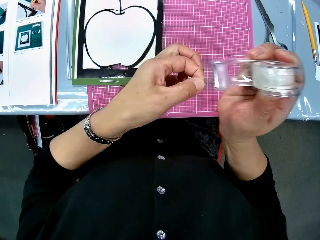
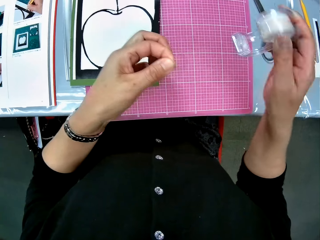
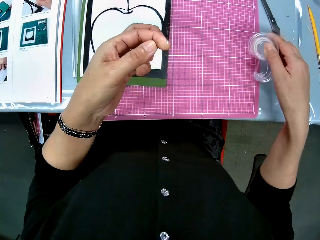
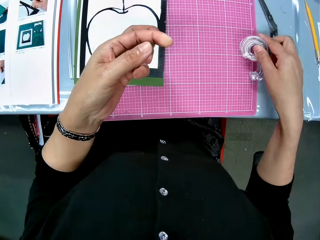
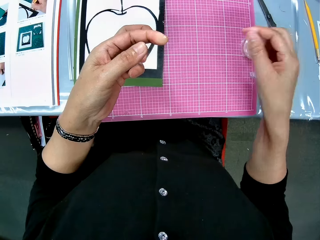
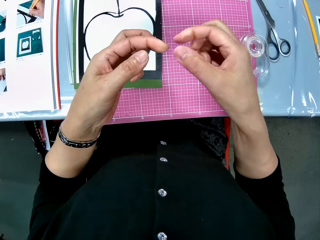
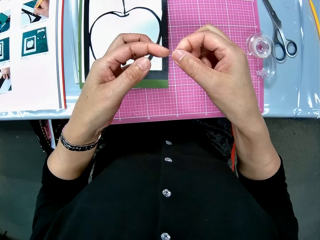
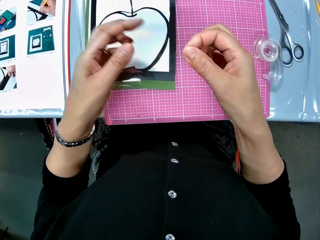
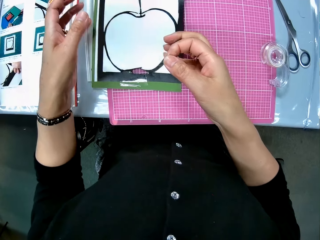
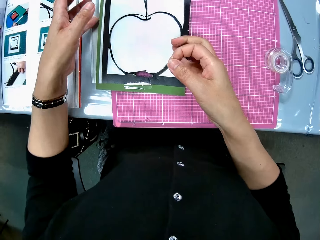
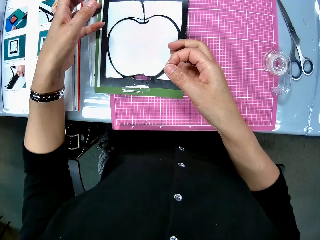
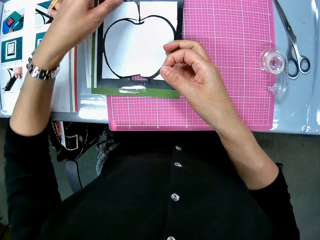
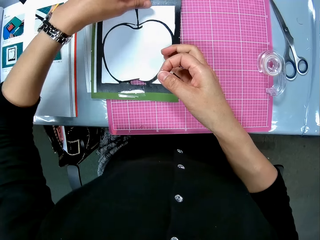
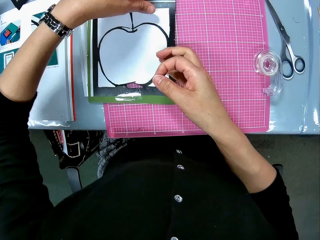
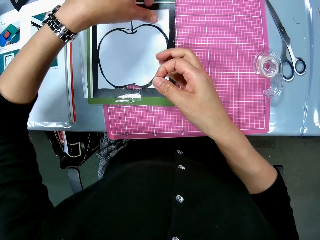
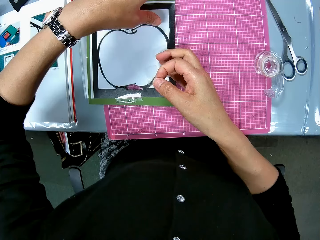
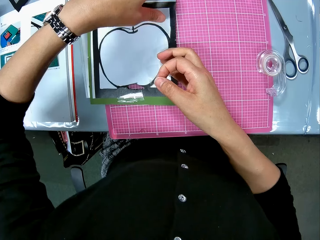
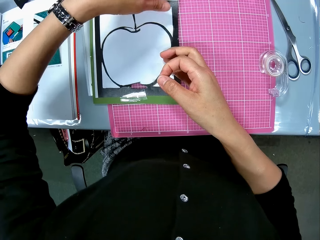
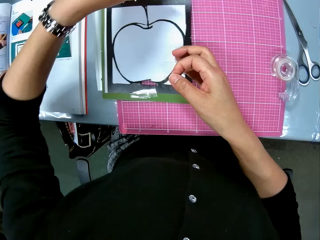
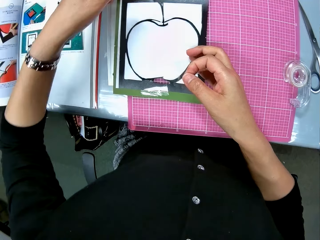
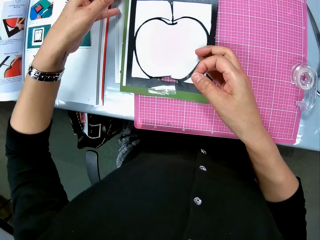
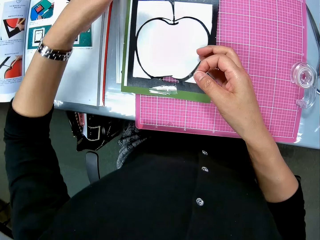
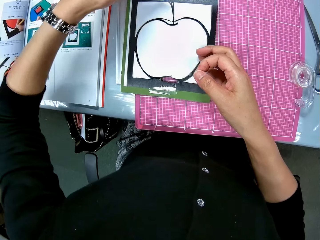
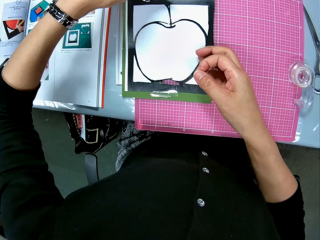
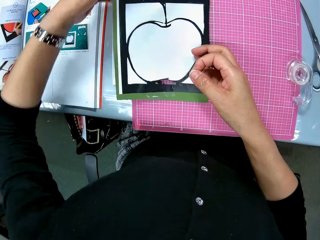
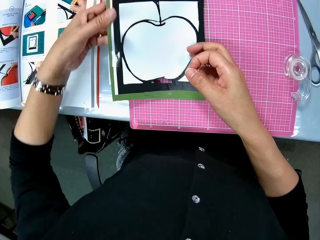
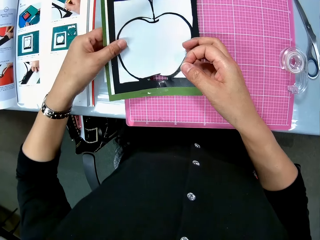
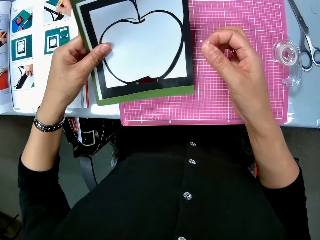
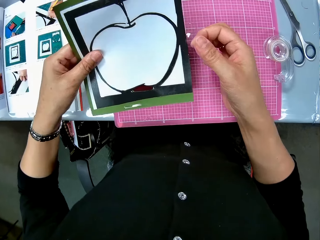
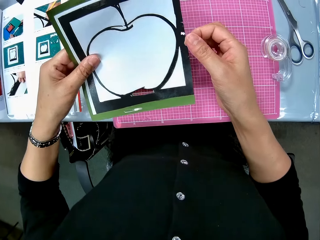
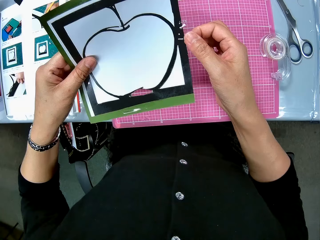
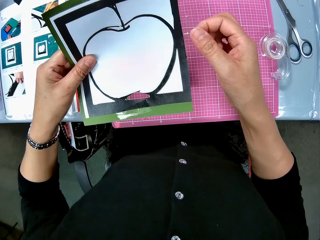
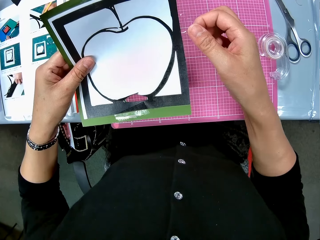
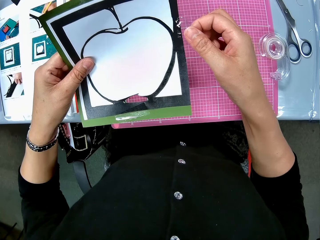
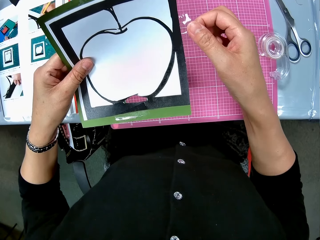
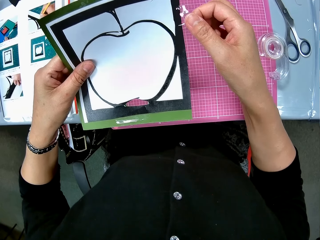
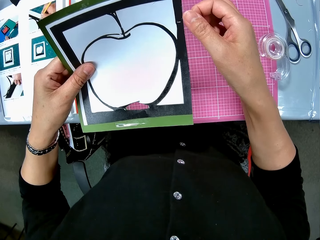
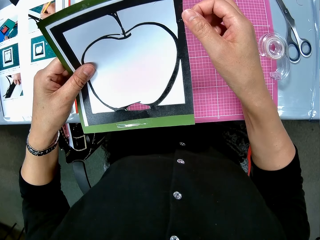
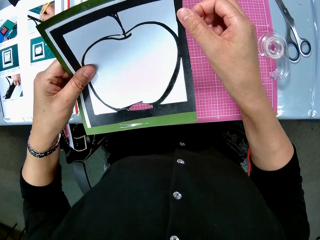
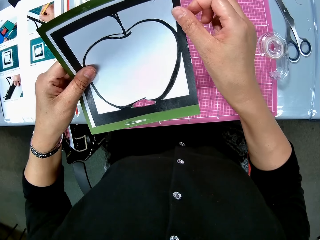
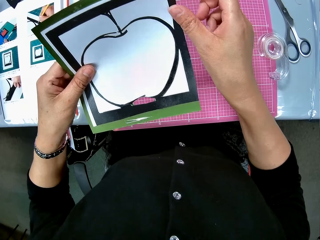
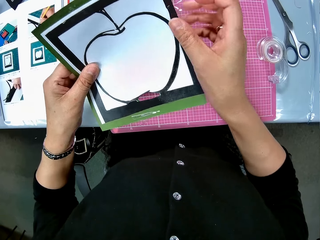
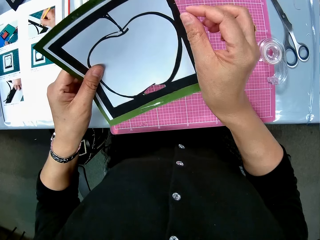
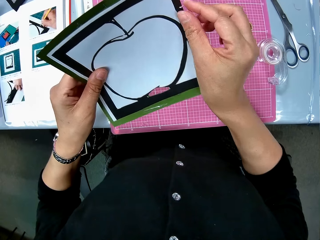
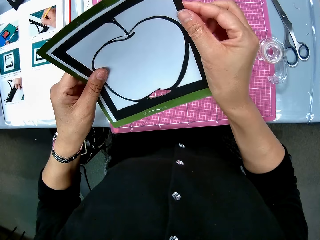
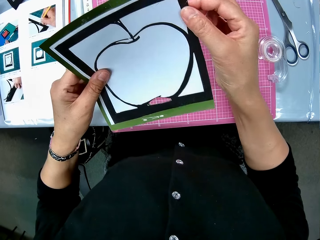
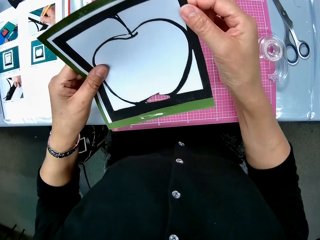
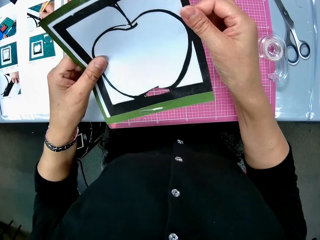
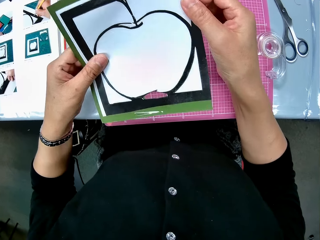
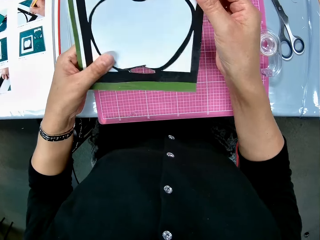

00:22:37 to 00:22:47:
The camera wearer drops the cello tape on the table. She passes the tape from her left hand to her right hand. She picks up the apple art or crafting paper with her left hand. She tapes the crafting paper with the tape. She places the cello tape on the white cardboard paper.

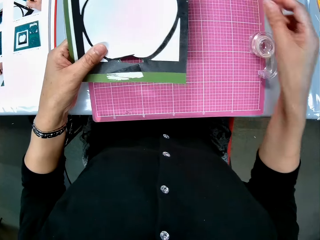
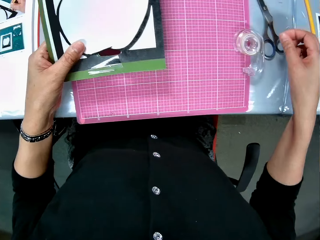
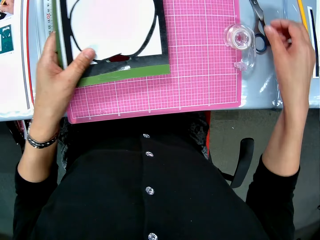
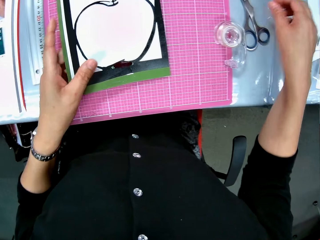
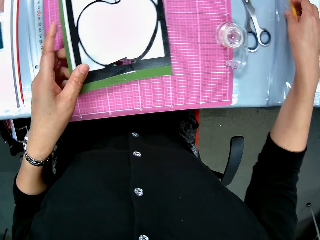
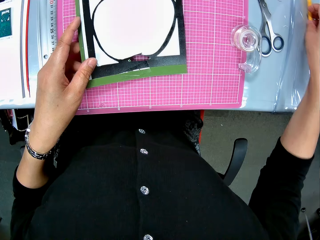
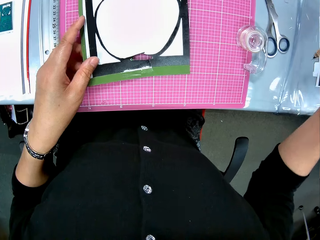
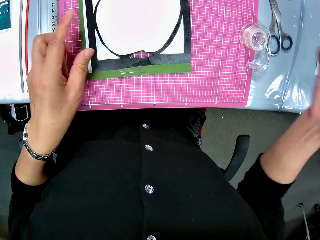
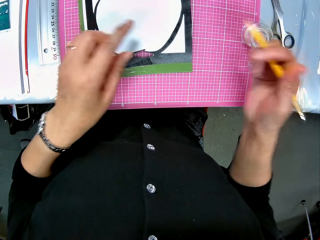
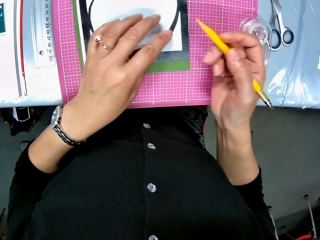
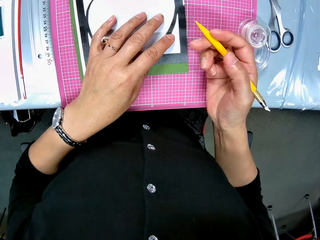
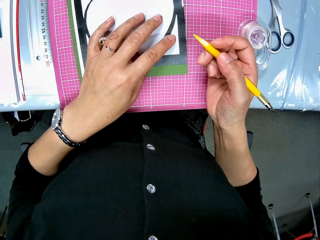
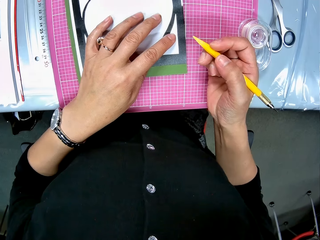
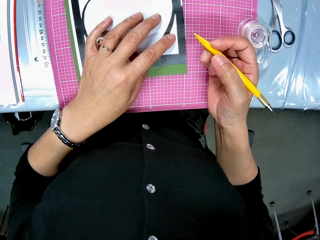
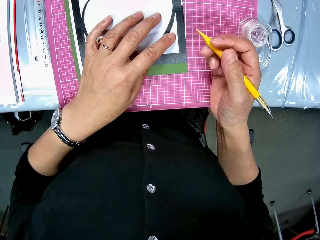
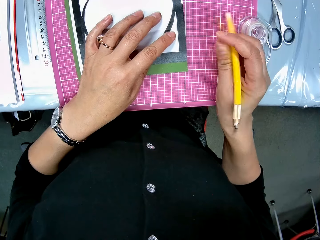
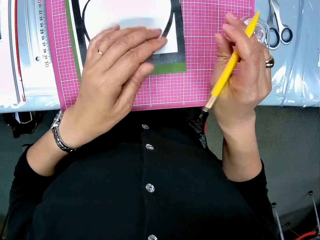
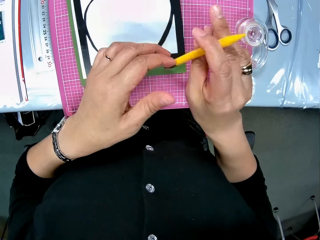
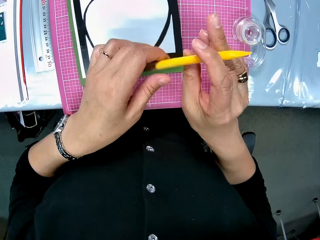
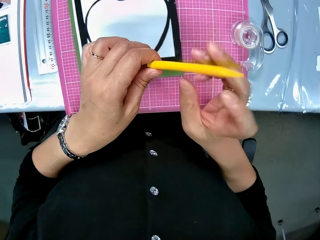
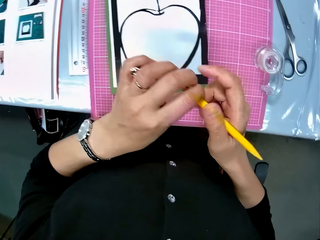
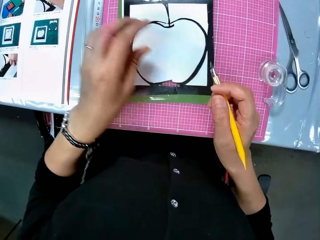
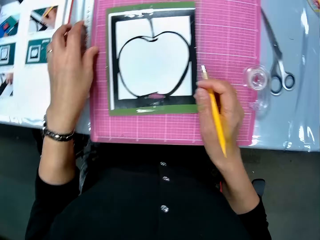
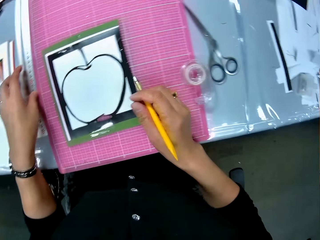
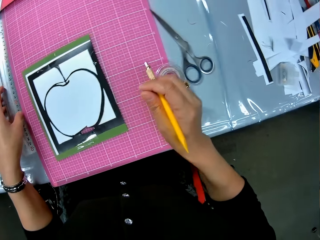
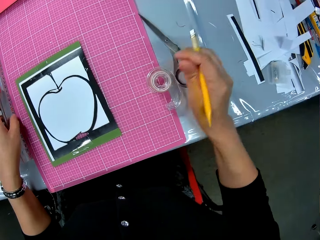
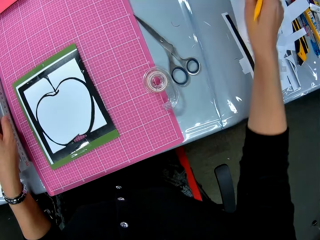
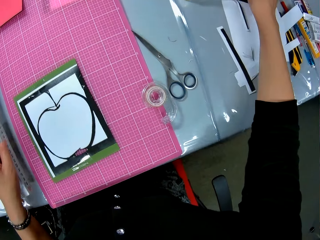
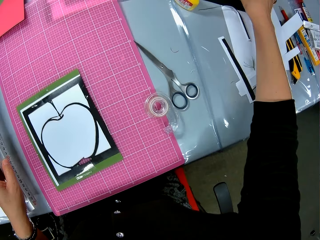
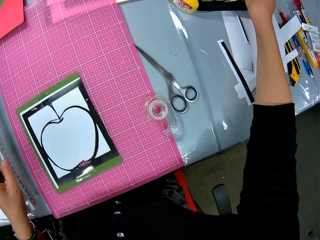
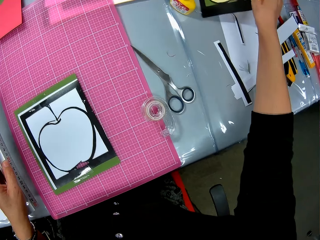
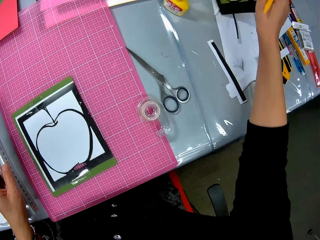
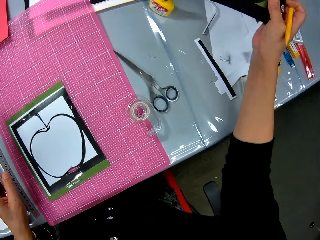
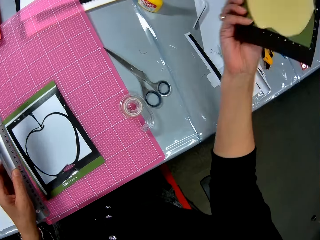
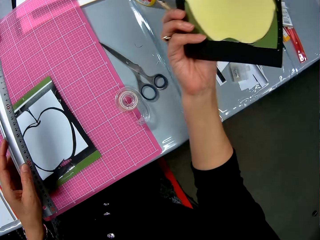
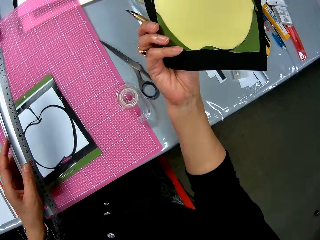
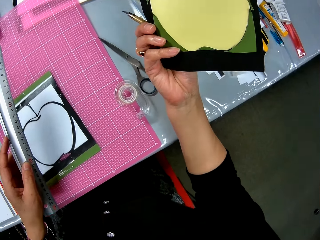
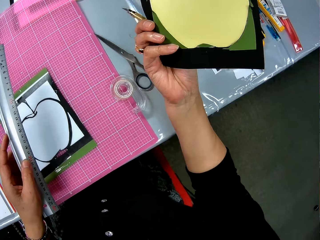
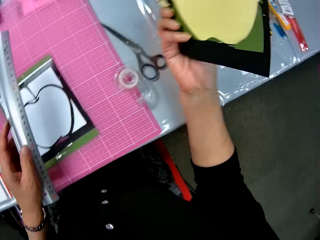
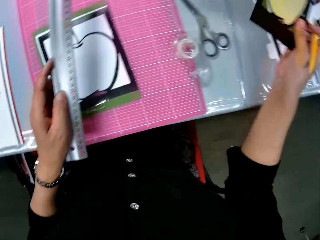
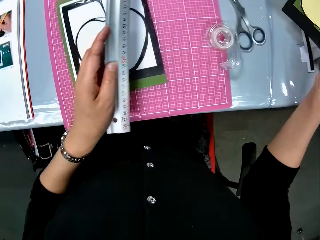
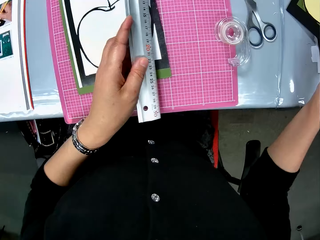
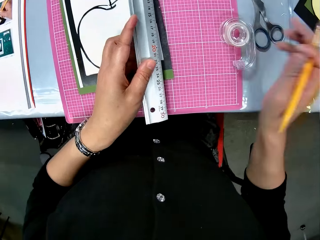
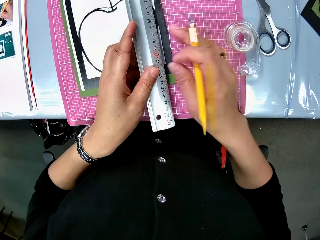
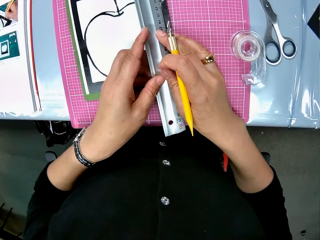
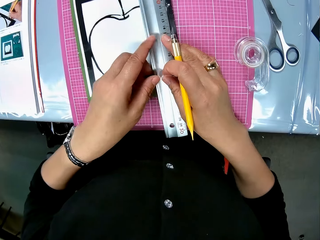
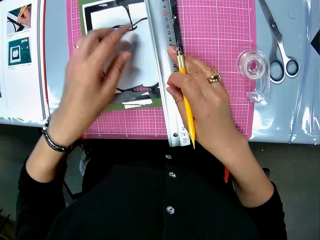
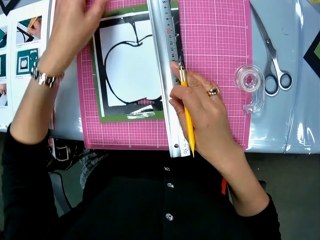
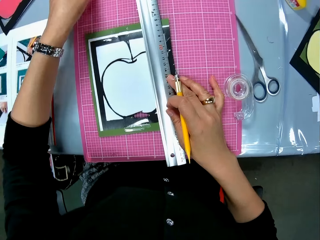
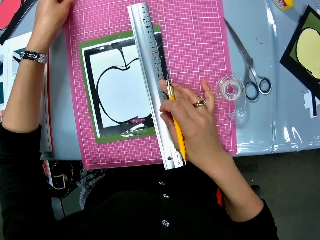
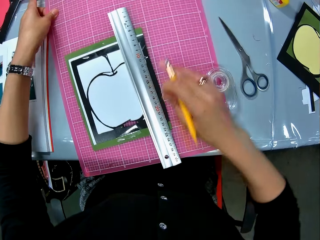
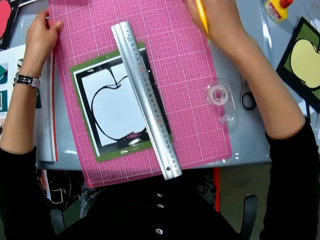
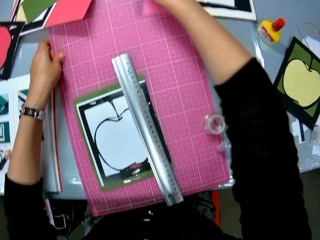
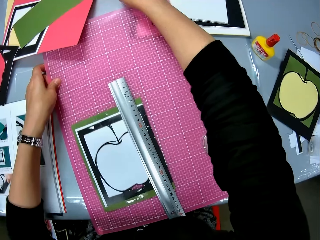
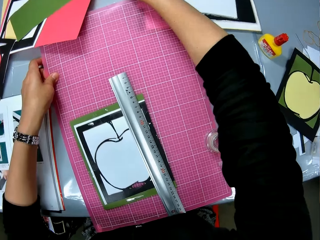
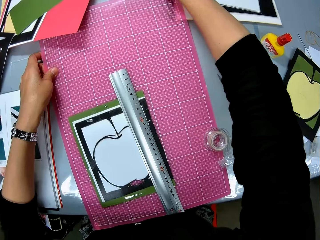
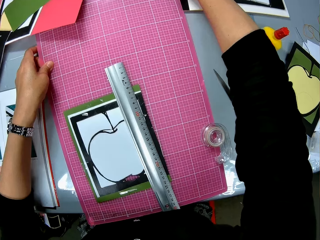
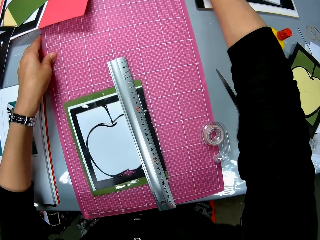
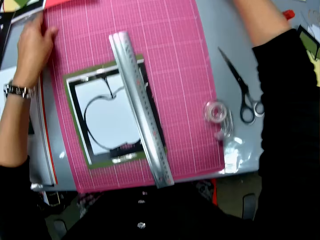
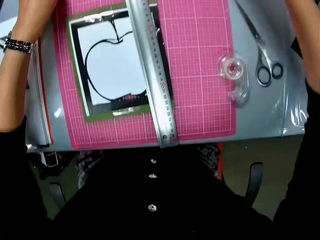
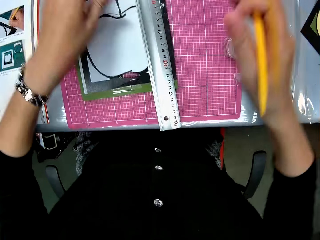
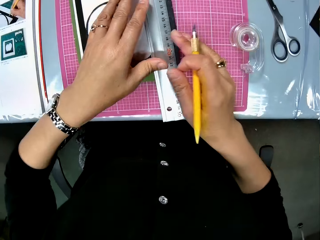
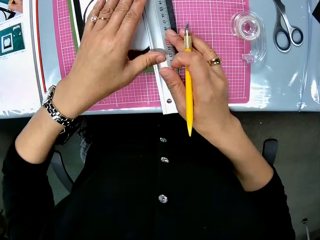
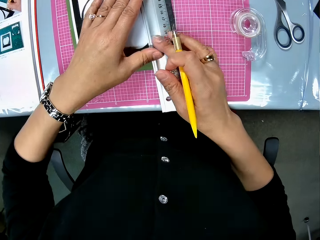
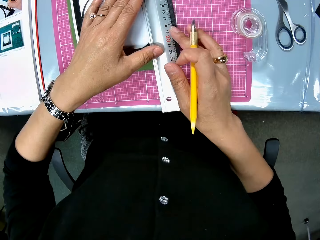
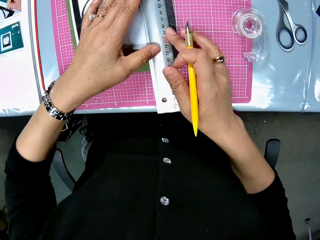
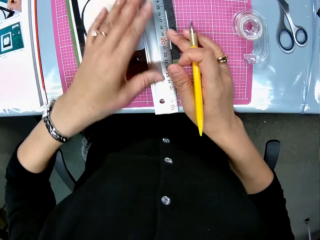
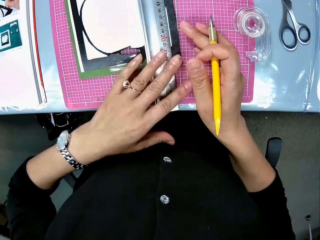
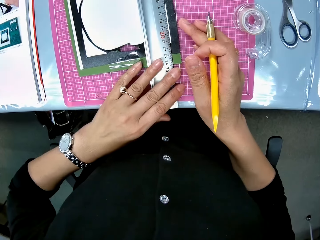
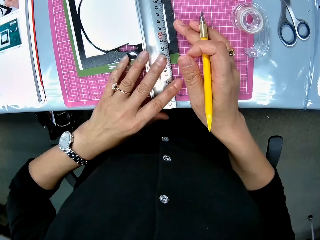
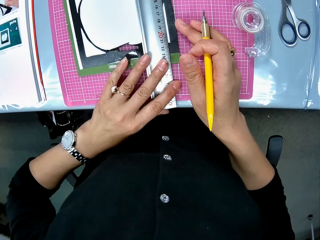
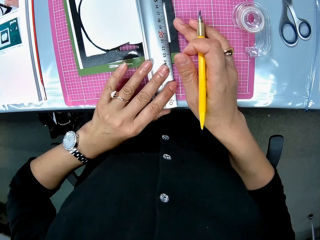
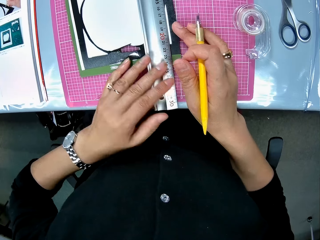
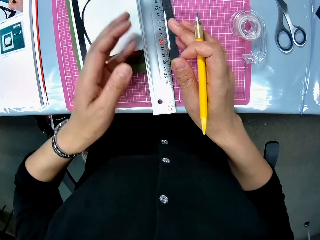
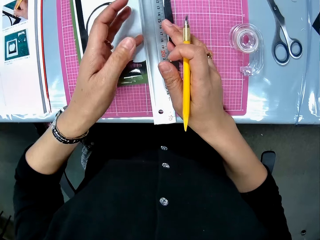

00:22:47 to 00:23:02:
The camera wearer drops the white cardboard paper on the table. She picks up a pencil or cutter pen knife from the table. She turns over the cutter pen knife. She picks up the ruler. She picks up another yellow cardboard paper from the table. She looks at the card. She drops the yellow cardboard on the table. She places the ruler on the white cardboard. She pushes away some papers. She adjusts the other cardboards on the table. She adjusts the ruler on the white cardboard.
